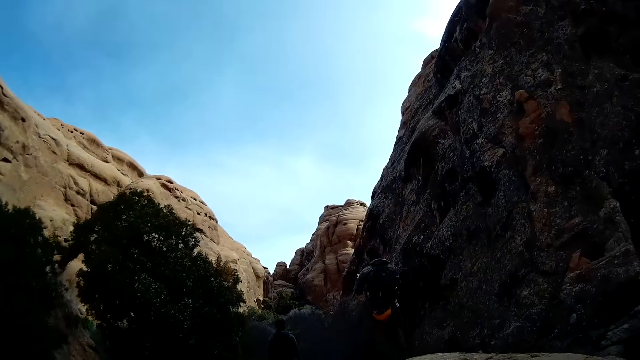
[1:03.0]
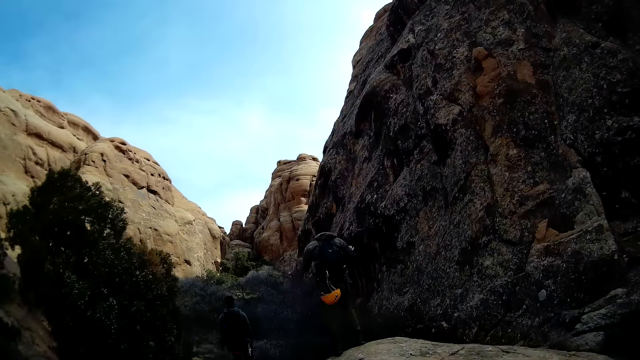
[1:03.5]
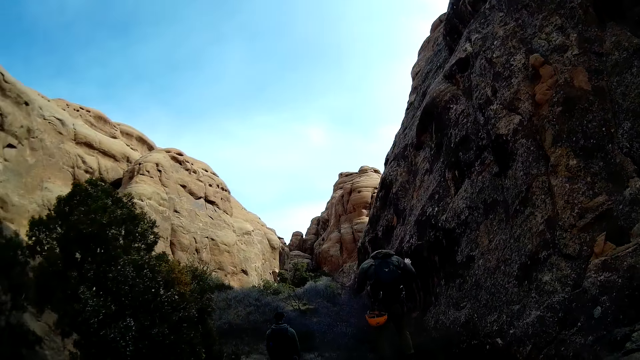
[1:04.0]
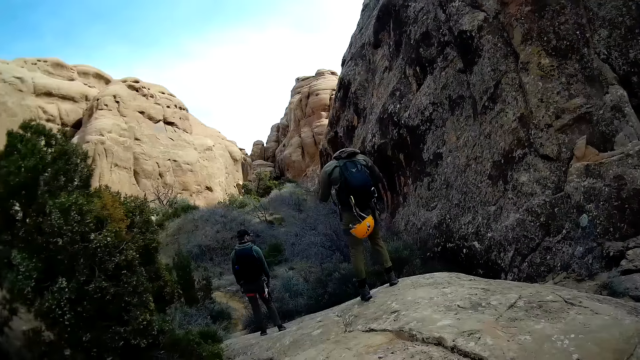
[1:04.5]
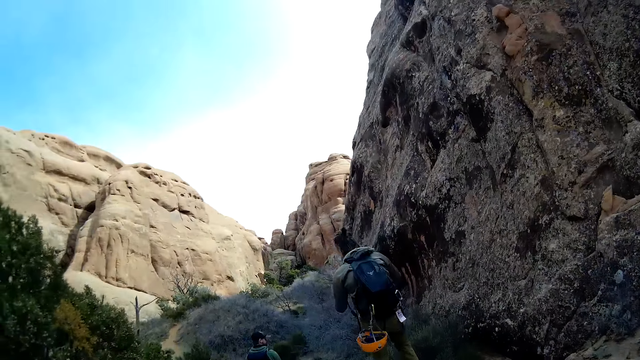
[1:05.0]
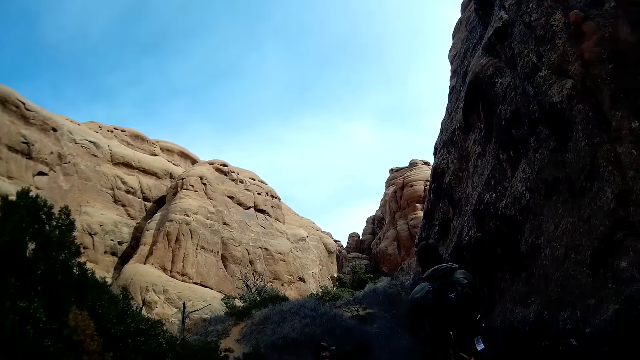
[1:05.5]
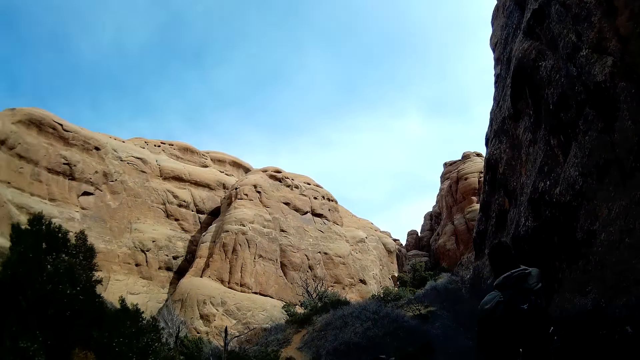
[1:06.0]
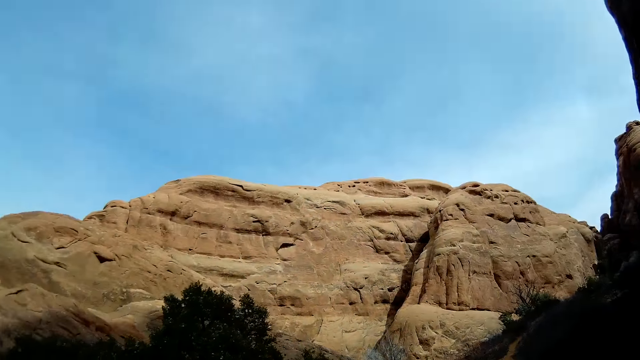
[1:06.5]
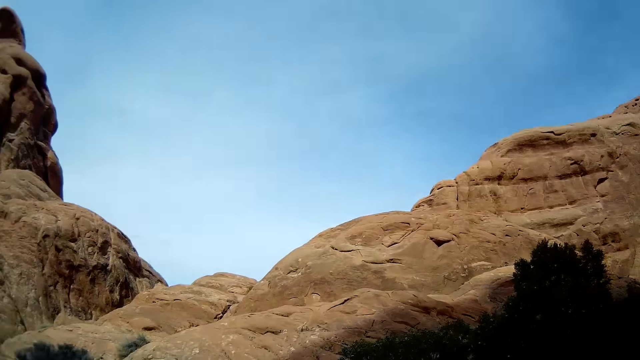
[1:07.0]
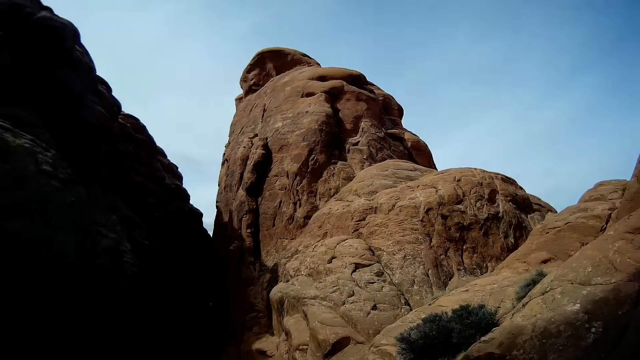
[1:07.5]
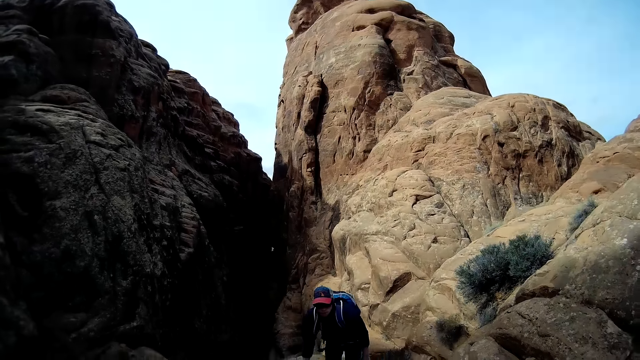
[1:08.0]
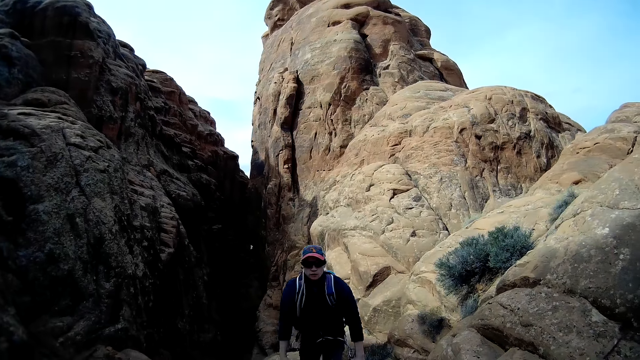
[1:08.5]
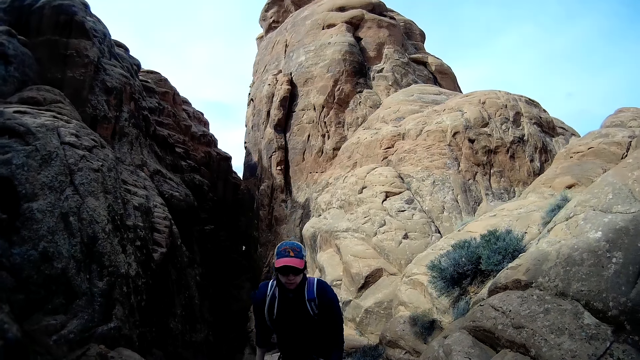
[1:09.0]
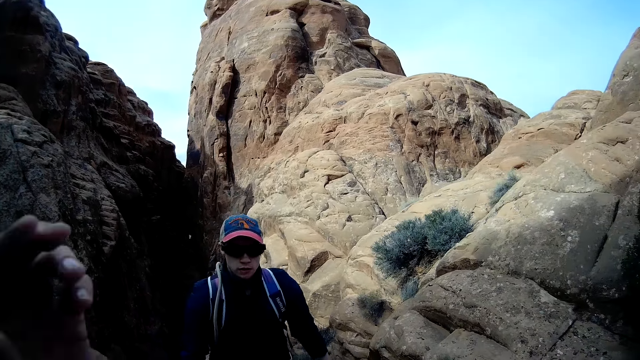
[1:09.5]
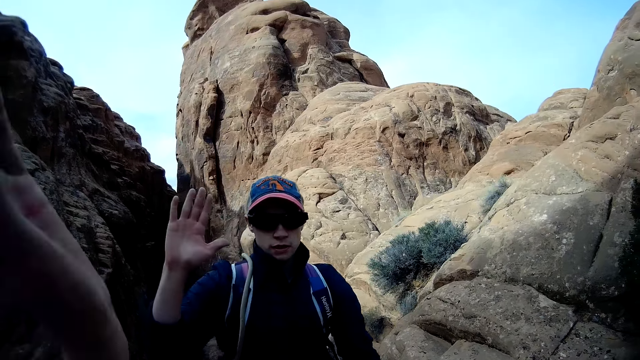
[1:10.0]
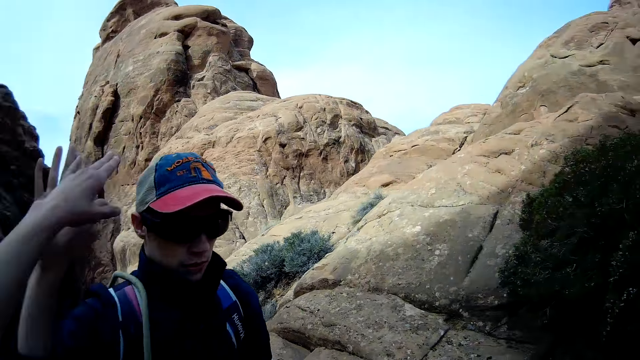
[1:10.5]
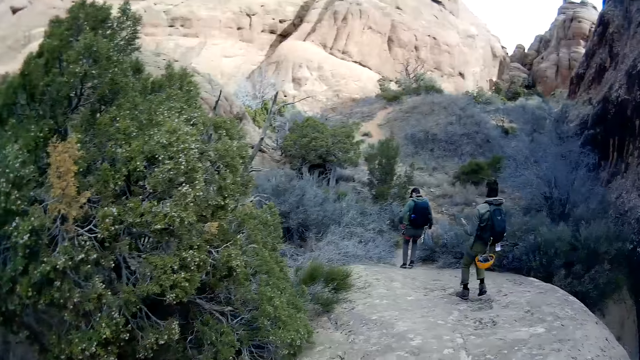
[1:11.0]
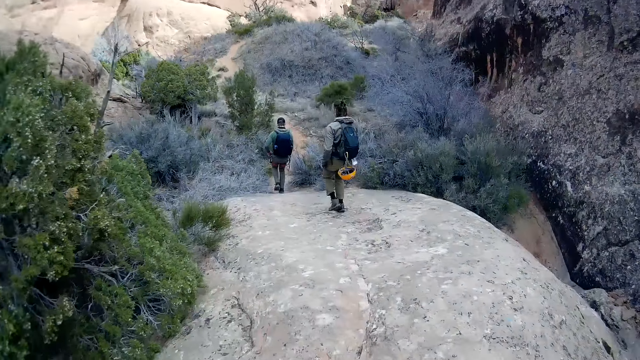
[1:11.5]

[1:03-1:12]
The camera wearer walks on the logan rocks. A man walks on the logan rocks. The camera wearer greets the man with his left hand. Other men walk on the logan rocks.
